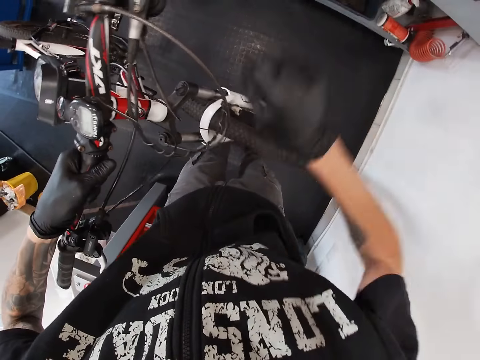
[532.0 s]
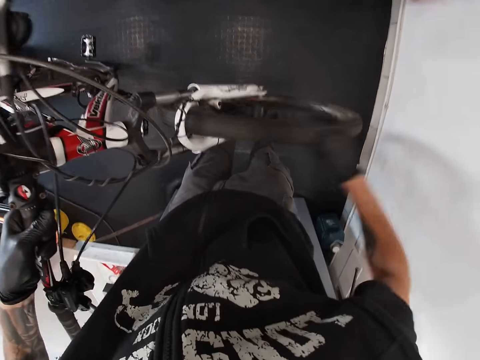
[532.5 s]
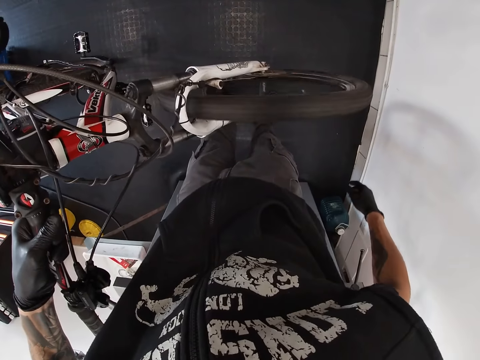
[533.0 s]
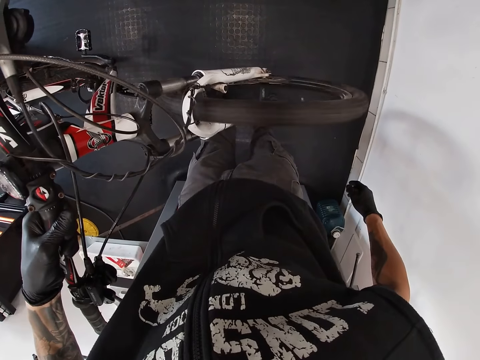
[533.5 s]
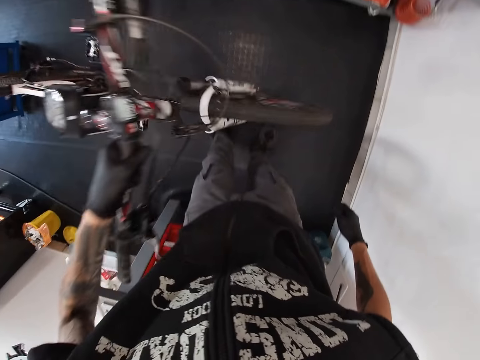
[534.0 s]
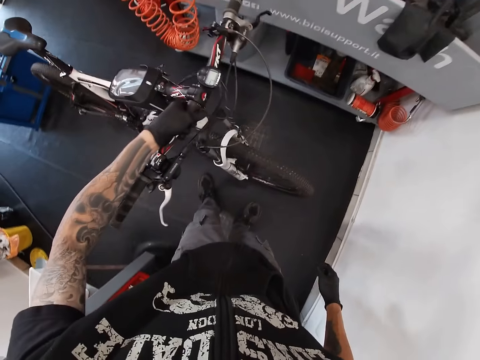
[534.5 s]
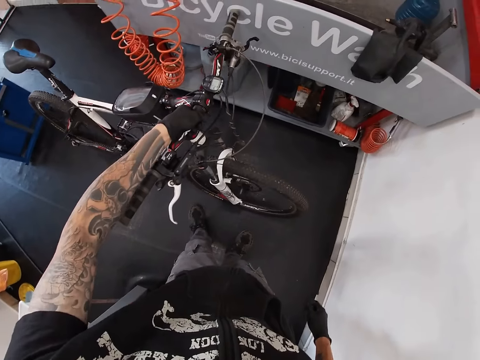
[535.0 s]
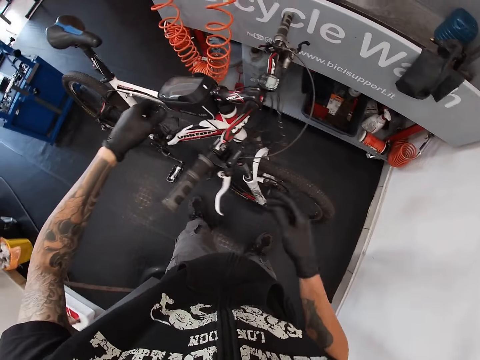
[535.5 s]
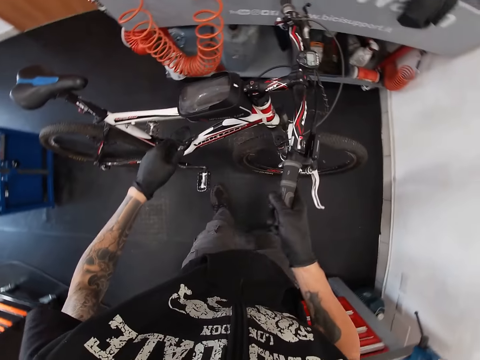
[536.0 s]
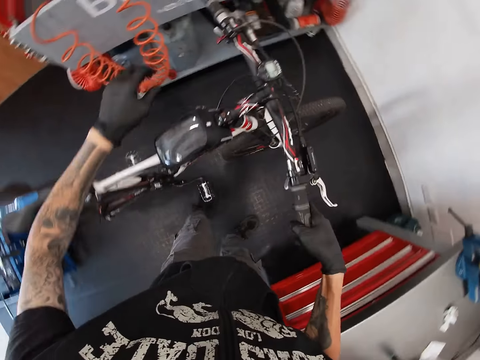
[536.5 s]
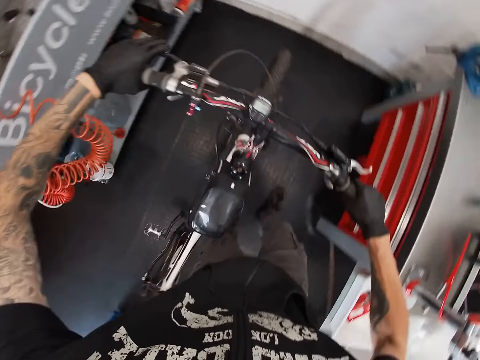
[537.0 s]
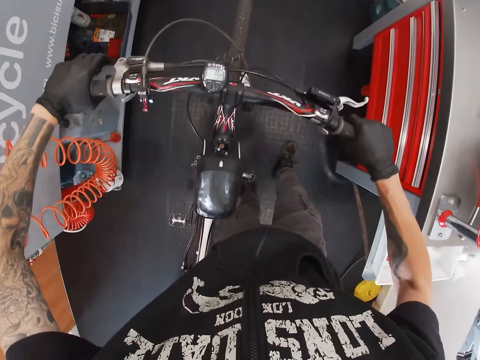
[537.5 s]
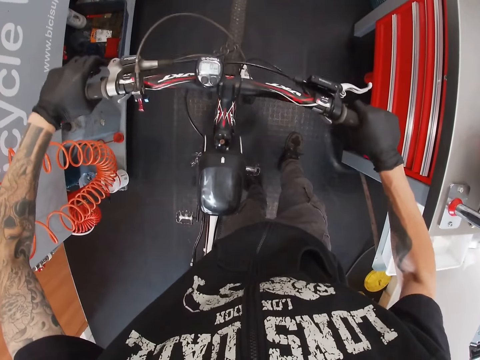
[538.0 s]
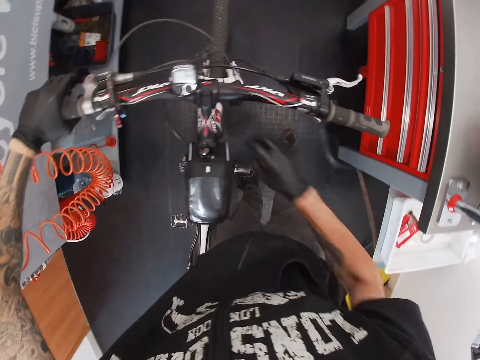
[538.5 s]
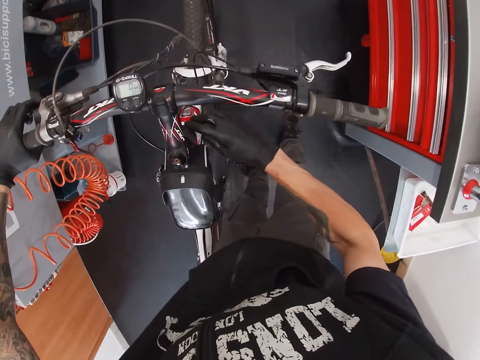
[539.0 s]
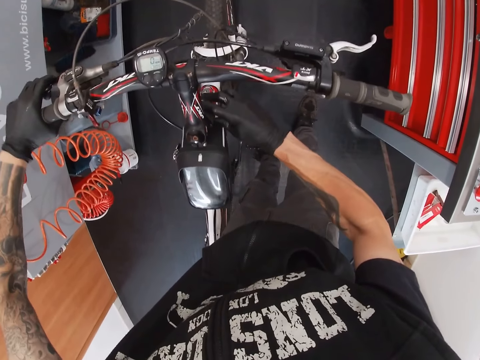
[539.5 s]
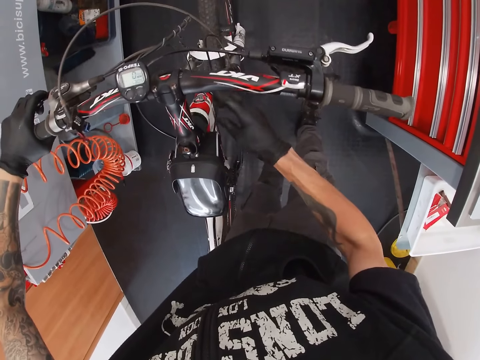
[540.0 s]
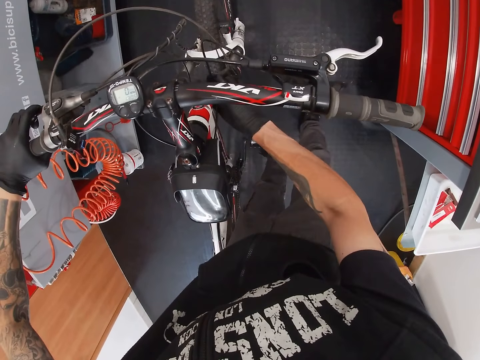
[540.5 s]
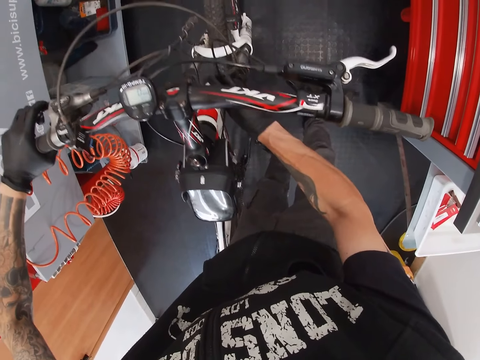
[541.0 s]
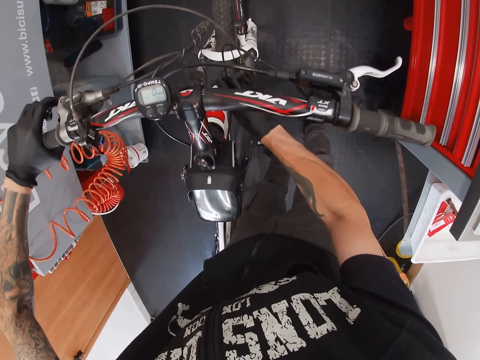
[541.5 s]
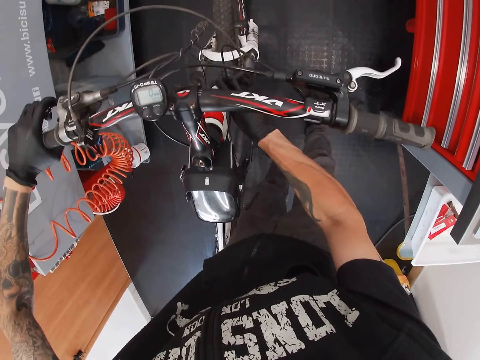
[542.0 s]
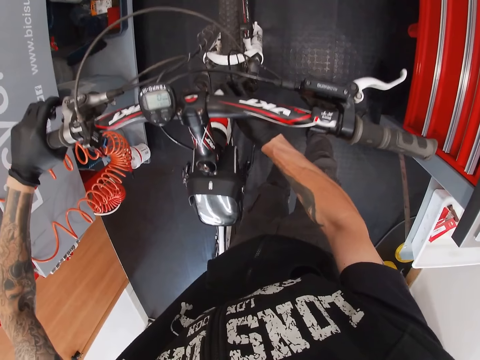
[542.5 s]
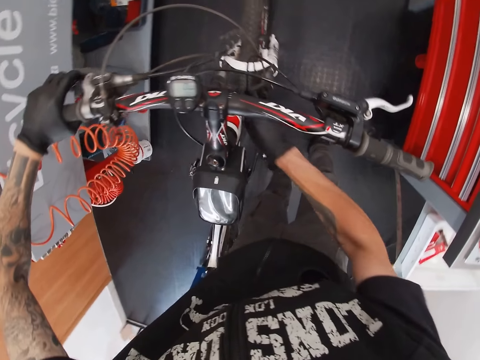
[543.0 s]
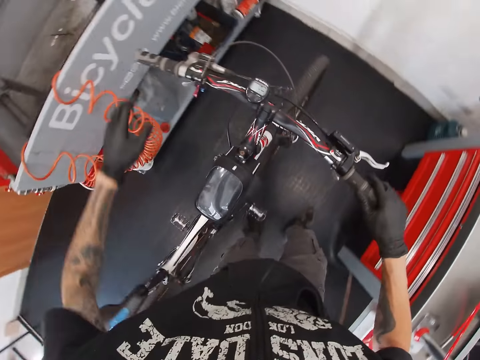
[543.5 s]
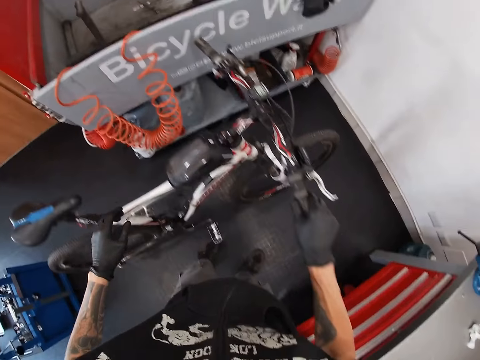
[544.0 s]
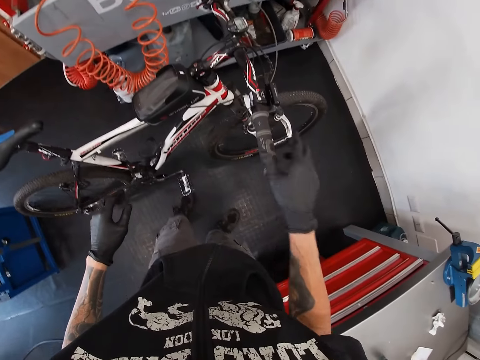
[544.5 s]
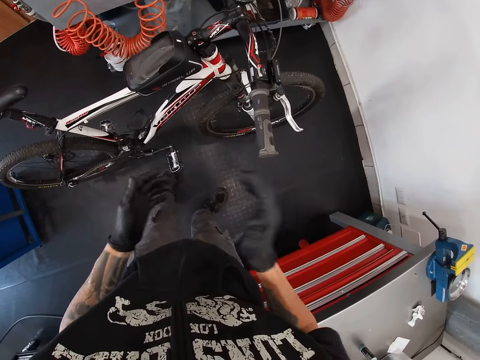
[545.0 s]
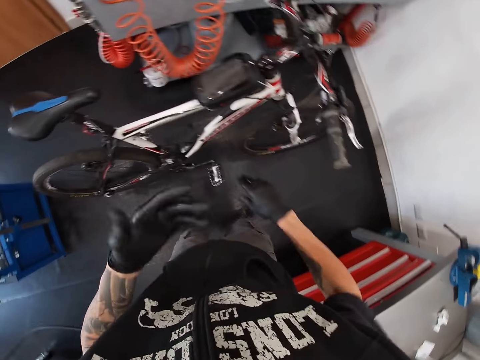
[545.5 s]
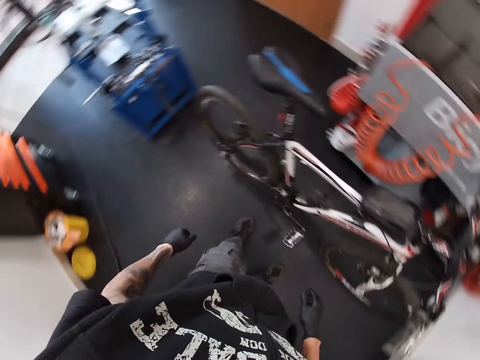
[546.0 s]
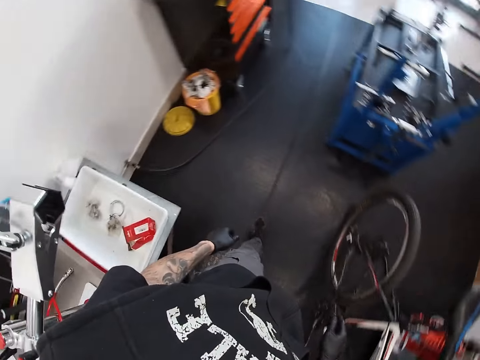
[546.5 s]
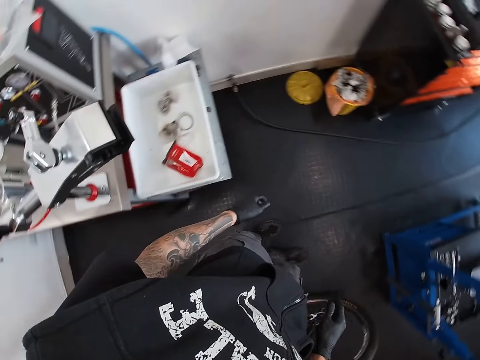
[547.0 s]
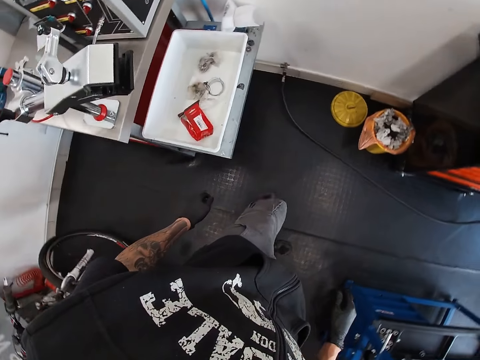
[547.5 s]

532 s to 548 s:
The camera wearer spins the front wheel of the bicycle with his right hand. He drops the bicycle on the floor with his left hand. He checks on the bicycle brakes. He grabs the handle bar of the bicycle with both hands. He leans the bicycle on the cabinets and wipes his hands.

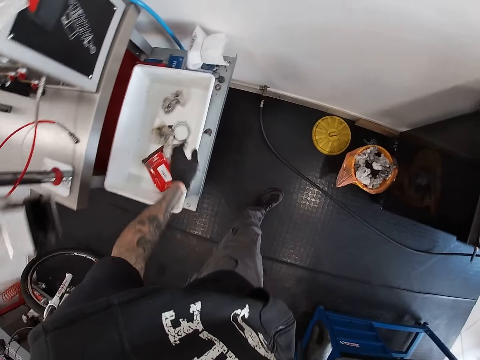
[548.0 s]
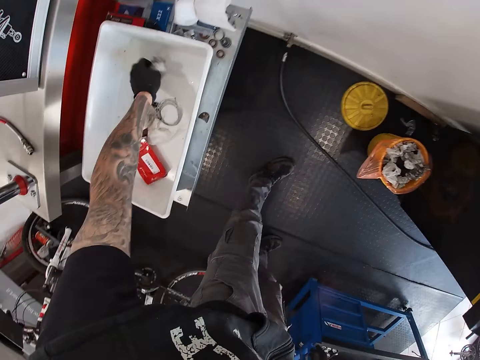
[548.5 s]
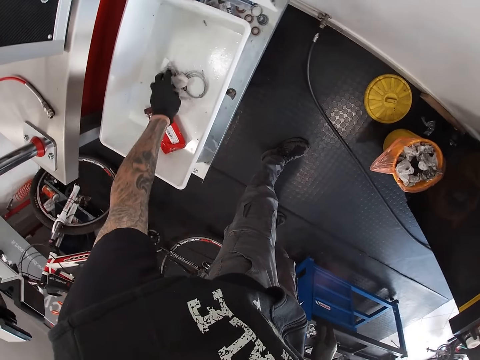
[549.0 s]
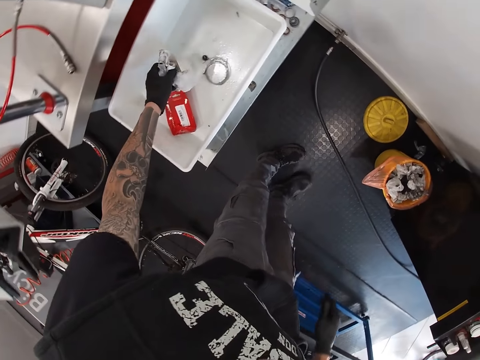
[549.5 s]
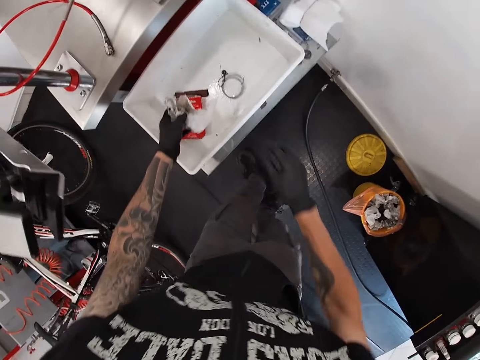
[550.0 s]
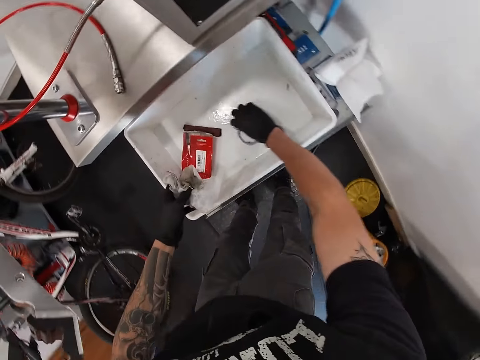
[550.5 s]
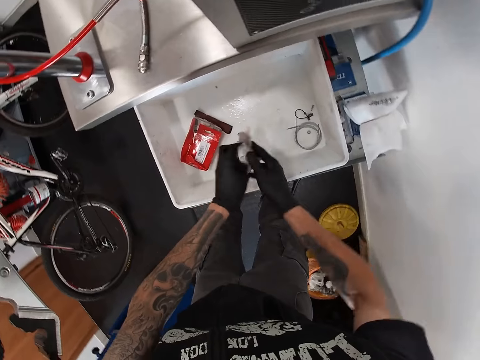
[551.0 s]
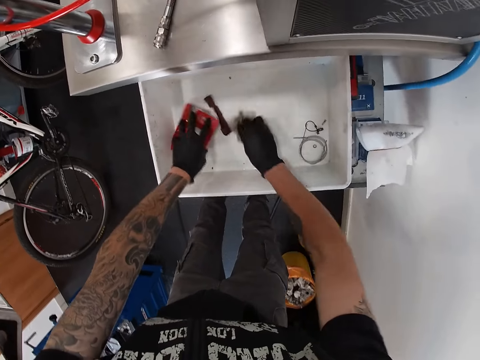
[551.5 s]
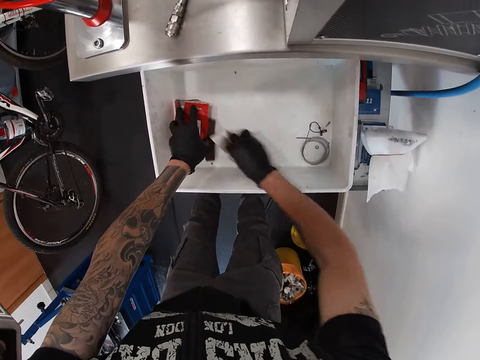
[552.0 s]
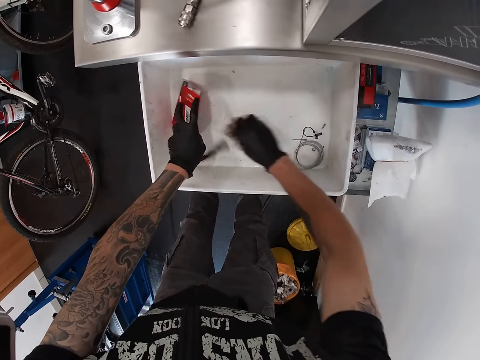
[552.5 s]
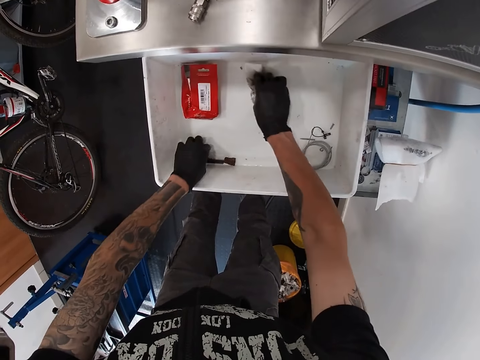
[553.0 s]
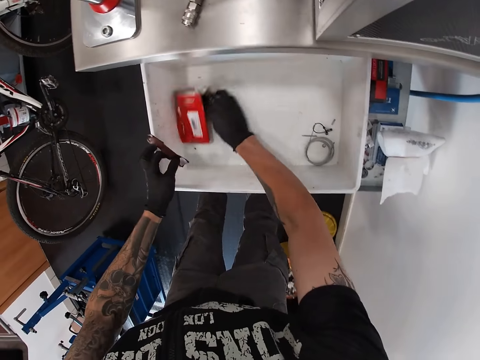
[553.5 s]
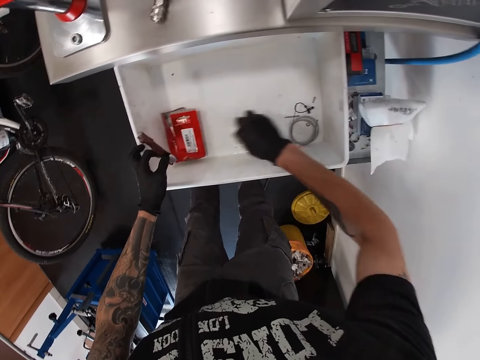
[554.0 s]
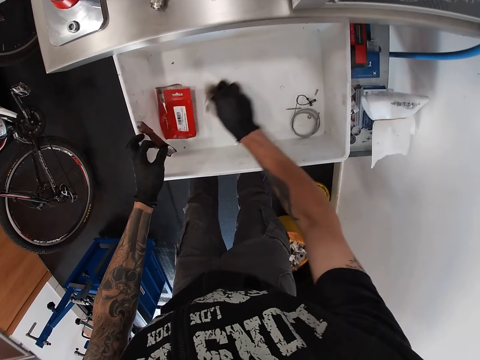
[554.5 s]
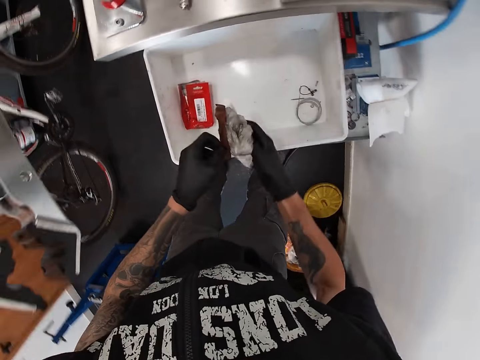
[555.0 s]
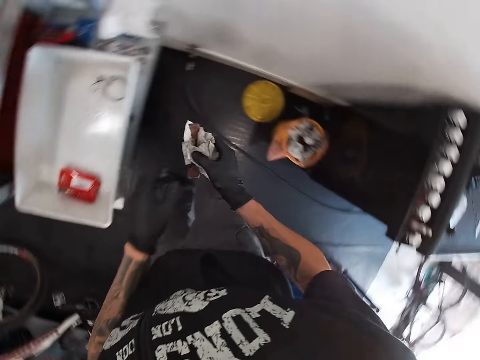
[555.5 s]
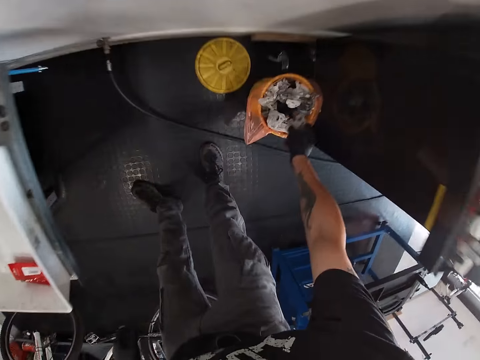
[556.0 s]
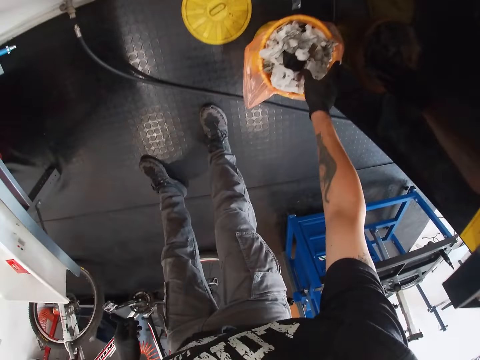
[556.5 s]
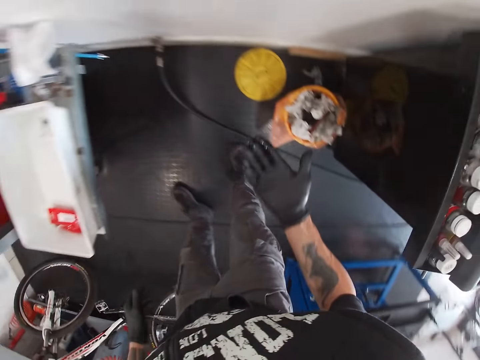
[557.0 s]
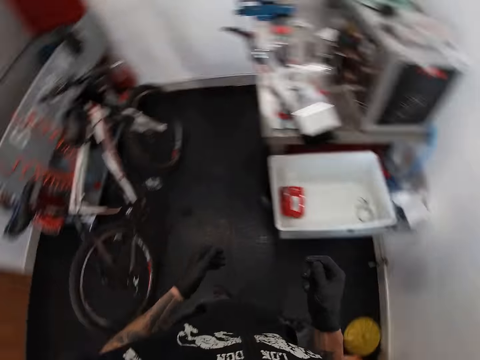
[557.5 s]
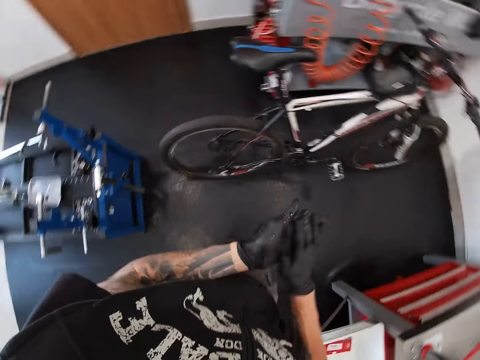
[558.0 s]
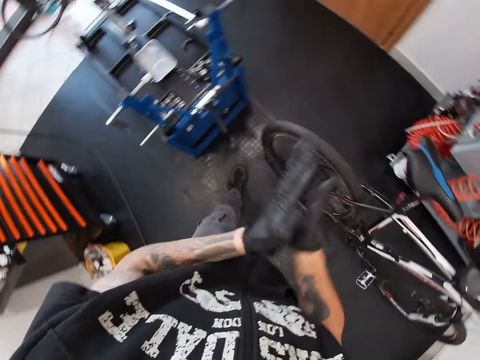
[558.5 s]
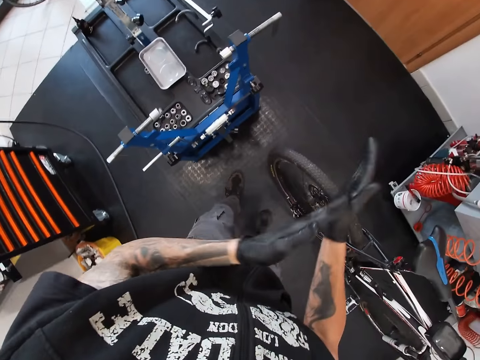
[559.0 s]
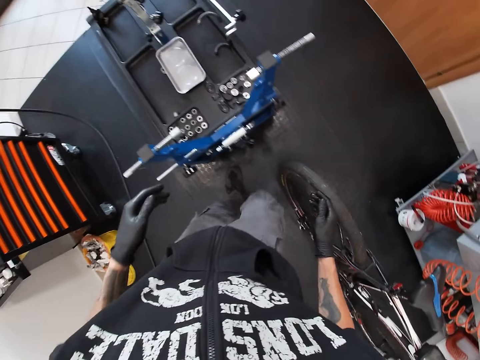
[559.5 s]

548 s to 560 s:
The camera wearer grabs tissue paper from the container with his left hand. He cleans the plastic container with the tissue paper in his right hand. He wraps the piece of carton with the pieces of tissue paper in his right hand. He throws the piece of tissue paper into a waste bin on a floor. He dusts his hands.
